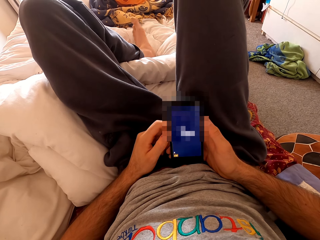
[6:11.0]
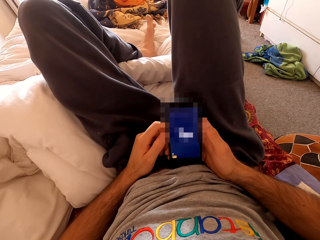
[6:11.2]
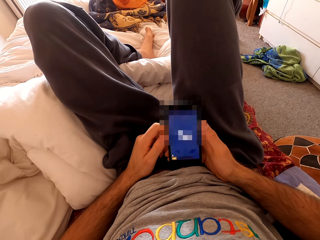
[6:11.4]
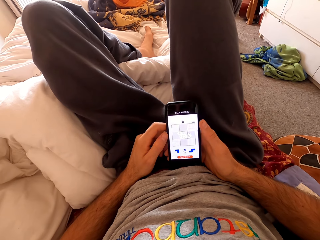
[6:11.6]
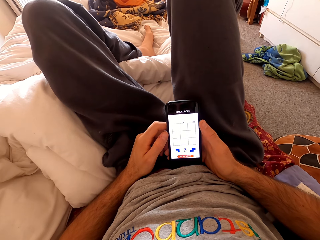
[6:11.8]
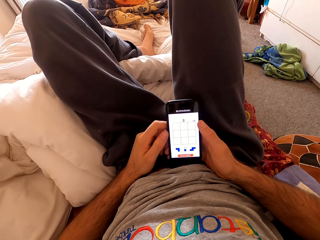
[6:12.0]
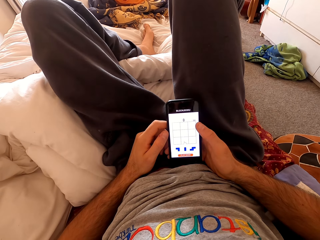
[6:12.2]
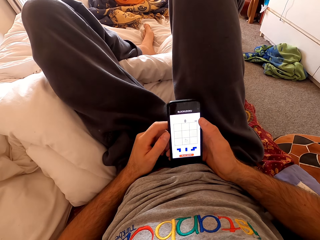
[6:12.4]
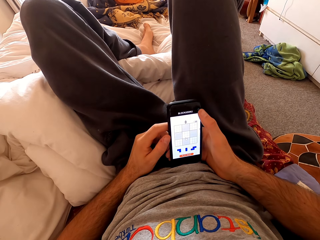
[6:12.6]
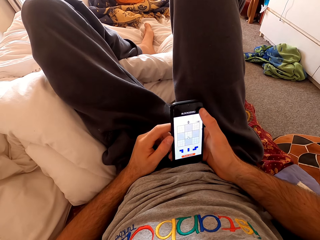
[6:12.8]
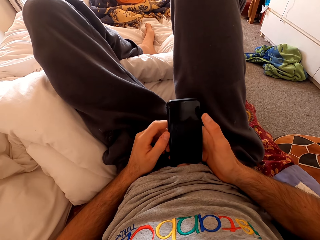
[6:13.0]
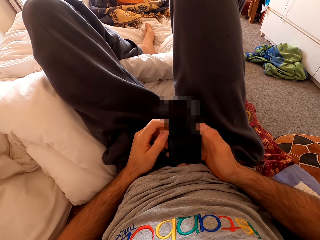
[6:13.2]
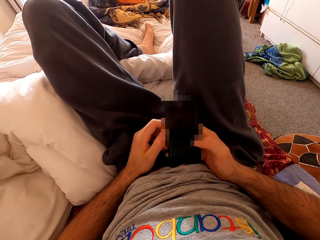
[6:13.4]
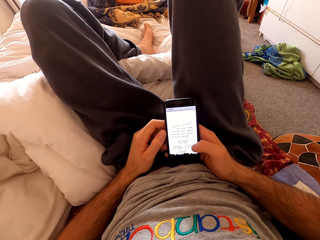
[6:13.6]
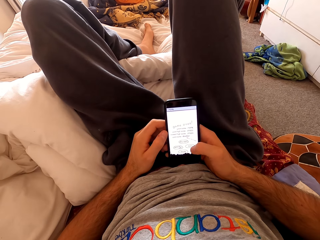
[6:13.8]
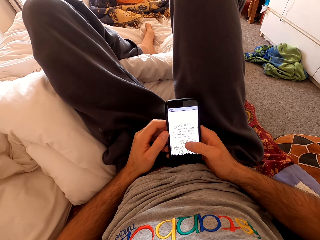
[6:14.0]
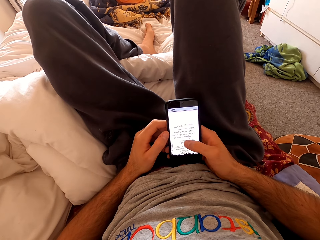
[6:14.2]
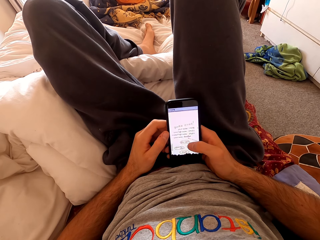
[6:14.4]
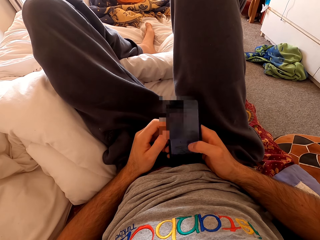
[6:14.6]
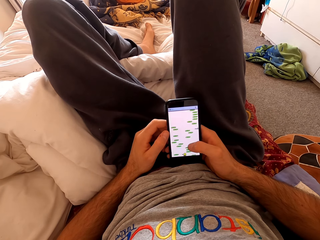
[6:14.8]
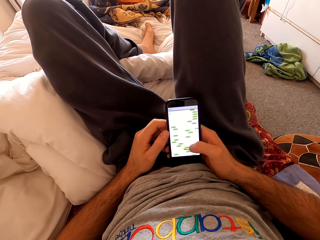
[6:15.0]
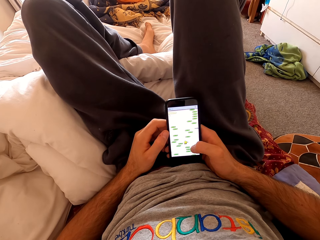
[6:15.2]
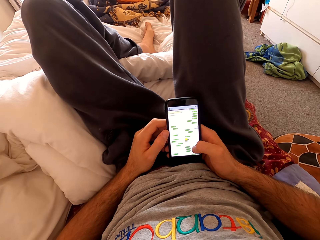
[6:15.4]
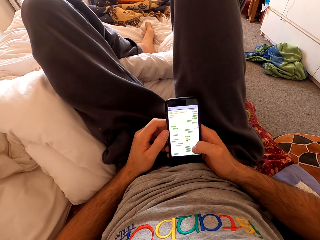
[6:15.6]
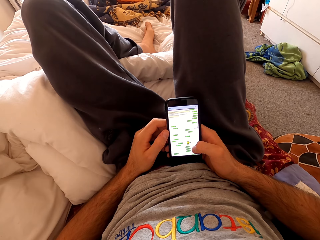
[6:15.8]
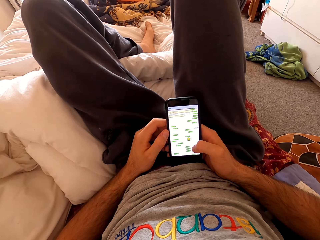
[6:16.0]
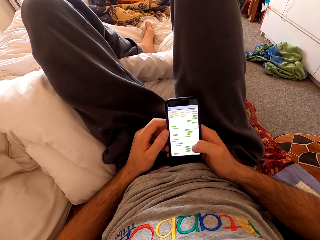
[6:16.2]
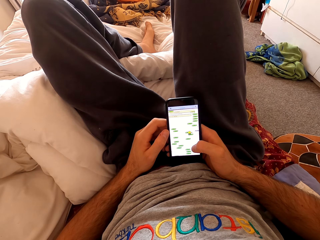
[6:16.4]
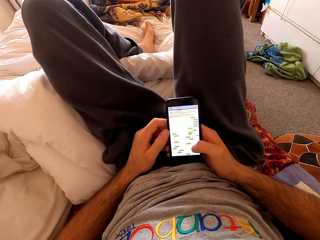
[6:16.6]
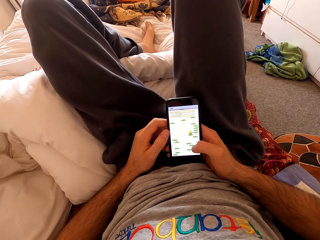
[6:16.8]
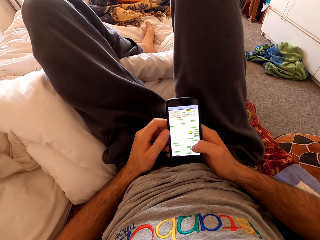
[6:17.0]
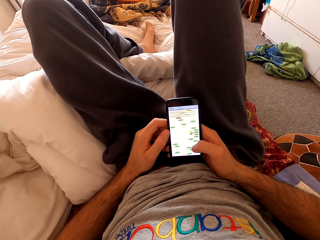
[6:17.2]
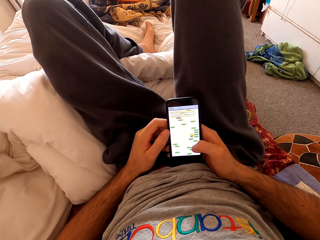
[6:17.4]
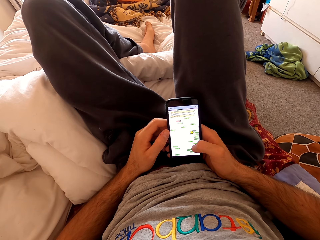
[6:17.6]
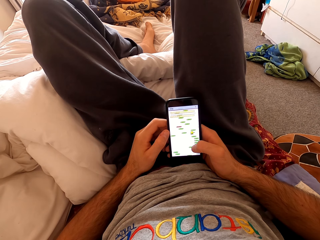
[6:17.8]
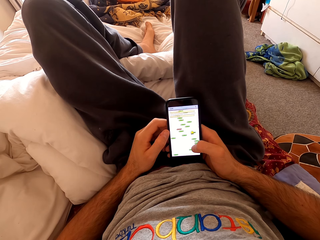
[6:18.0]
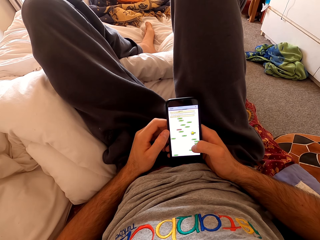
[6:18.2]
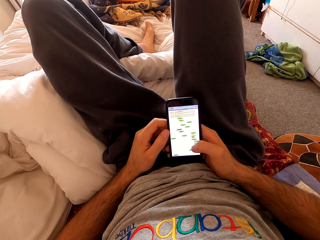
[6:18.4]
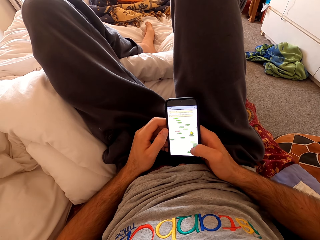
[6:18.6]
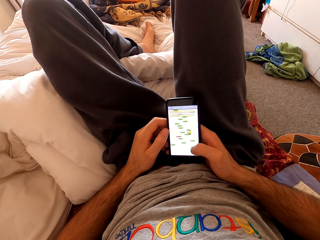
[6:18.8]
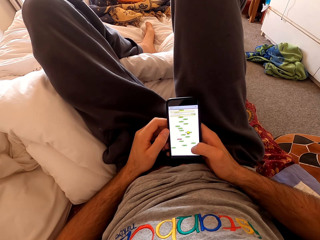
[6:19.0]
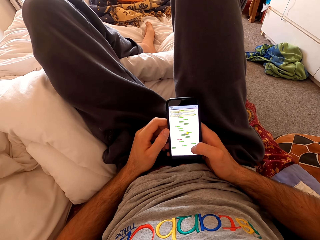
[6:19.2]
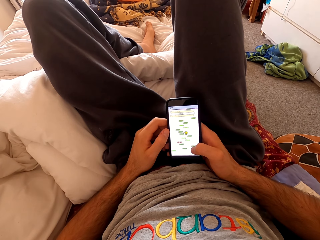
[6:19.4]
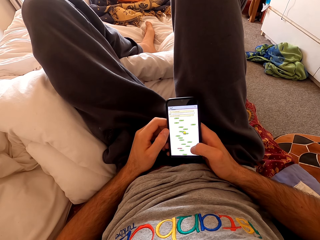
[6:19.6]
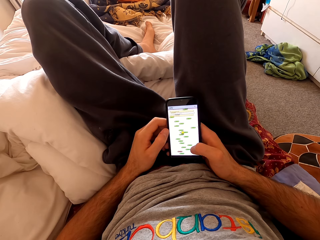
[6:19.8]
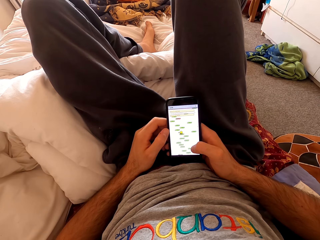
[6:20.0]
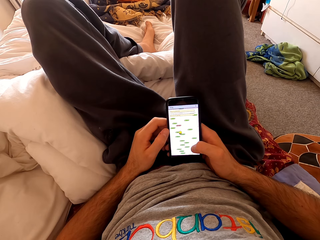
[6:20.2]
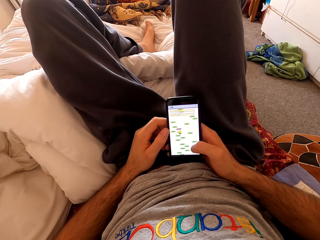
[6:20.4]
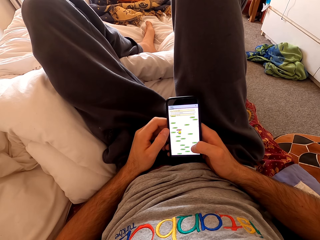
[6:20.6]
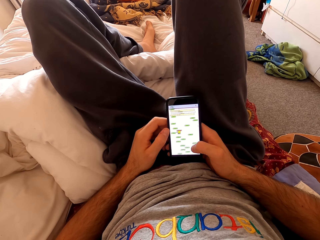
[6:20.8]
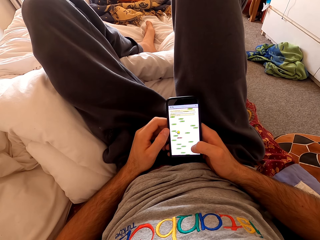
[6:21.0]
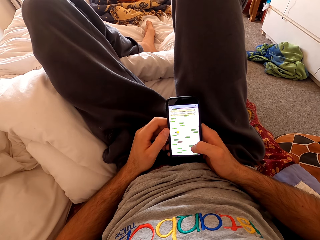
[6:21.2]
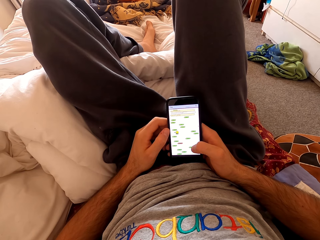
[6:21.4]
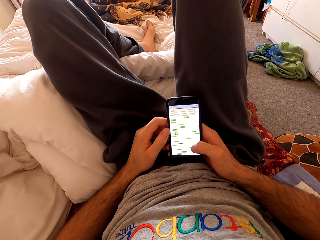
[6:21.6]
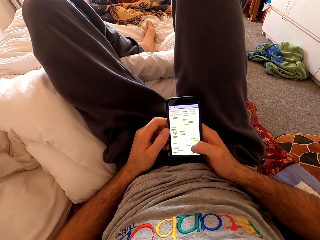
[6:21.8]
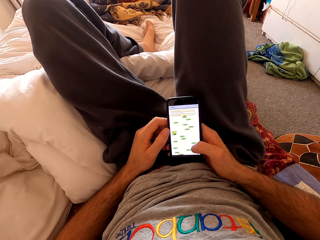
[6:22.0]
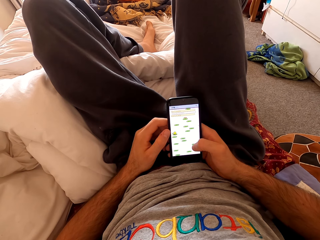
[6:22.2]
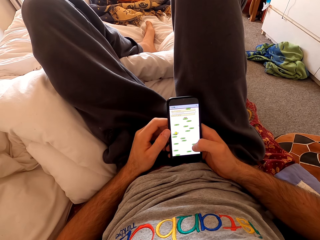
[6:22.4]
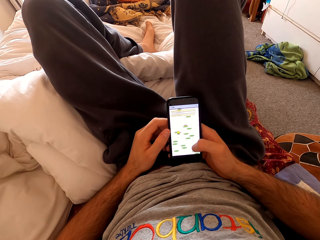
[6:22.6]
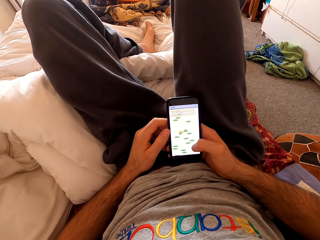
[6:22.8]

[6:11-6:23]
The camera wearer plays the game. He moves his phone slightly to the left and to the right.
